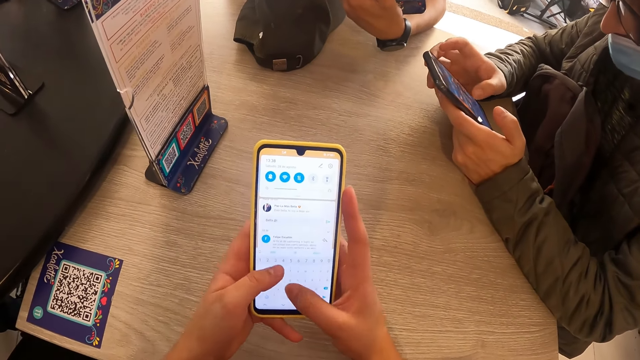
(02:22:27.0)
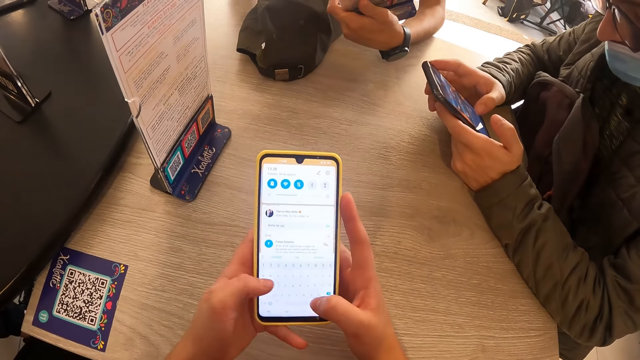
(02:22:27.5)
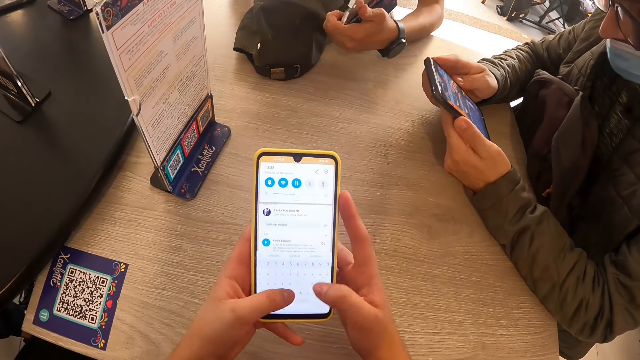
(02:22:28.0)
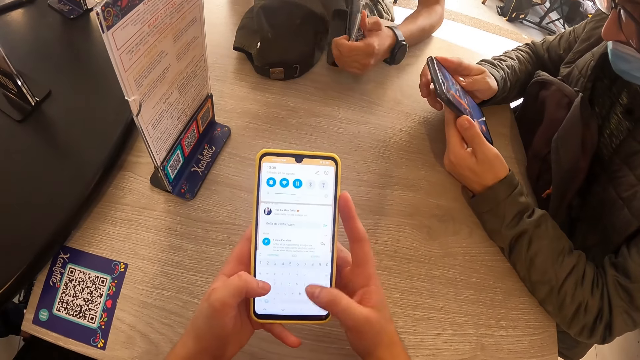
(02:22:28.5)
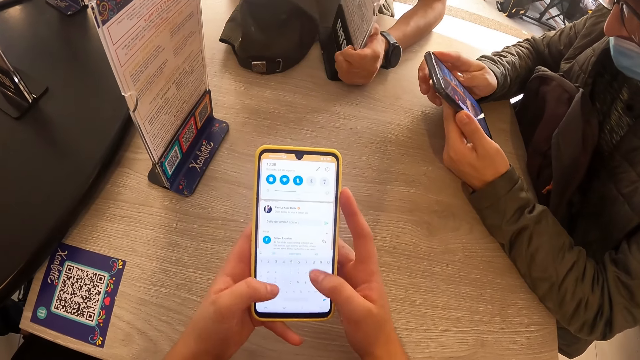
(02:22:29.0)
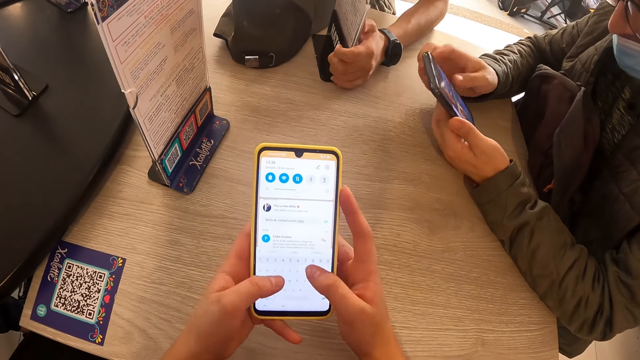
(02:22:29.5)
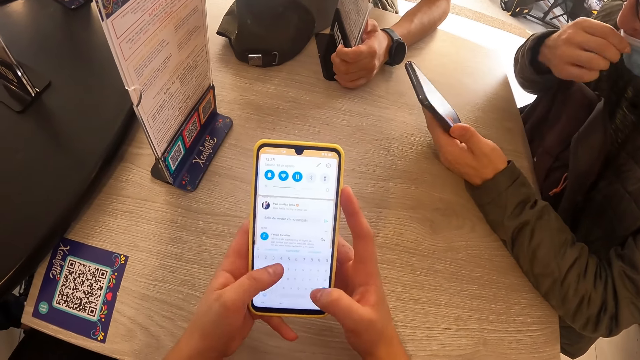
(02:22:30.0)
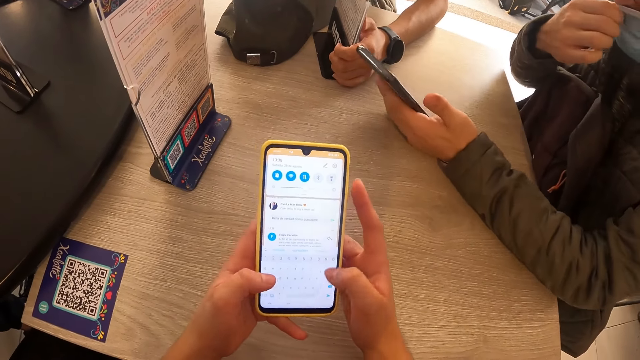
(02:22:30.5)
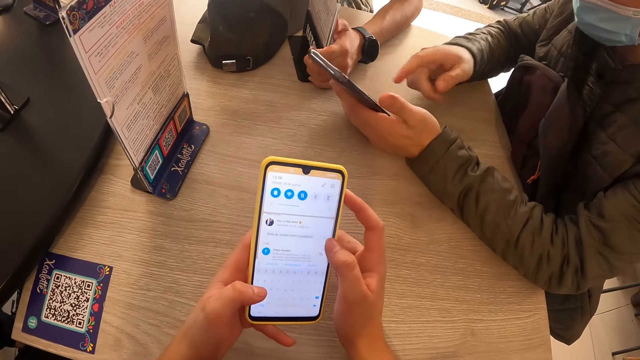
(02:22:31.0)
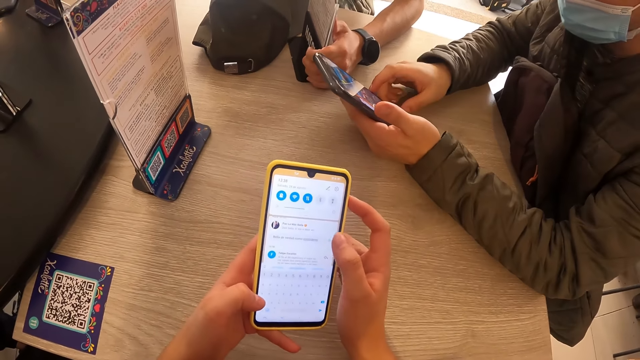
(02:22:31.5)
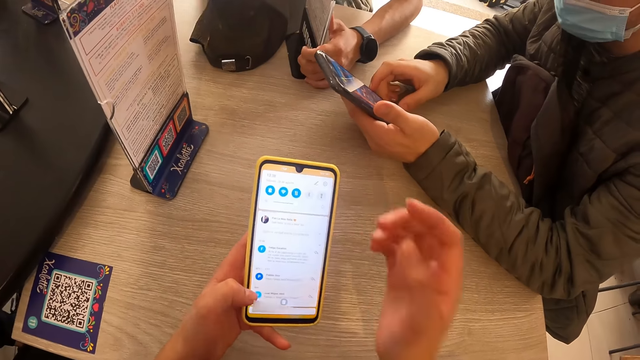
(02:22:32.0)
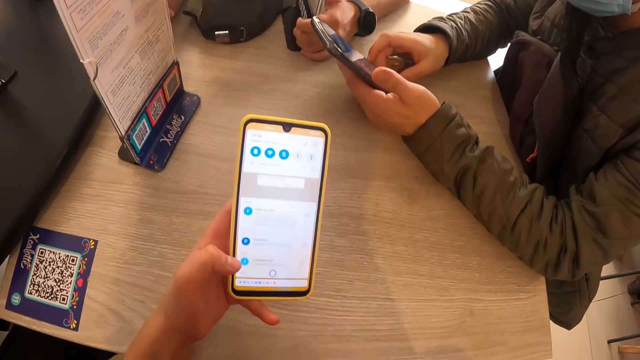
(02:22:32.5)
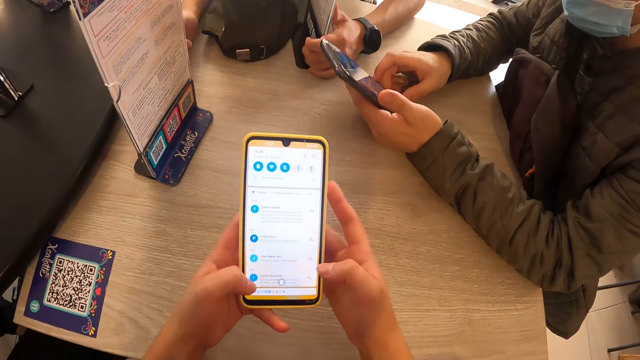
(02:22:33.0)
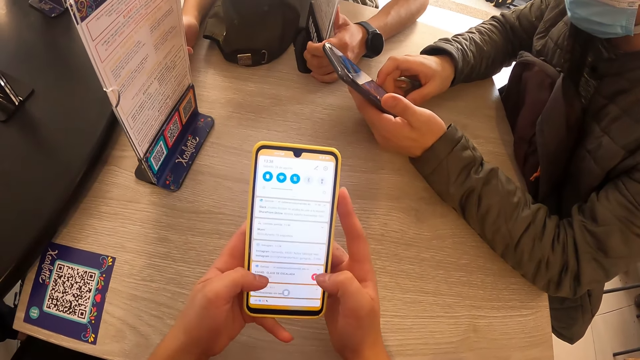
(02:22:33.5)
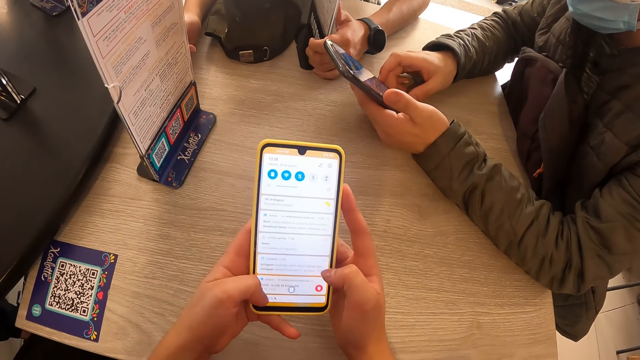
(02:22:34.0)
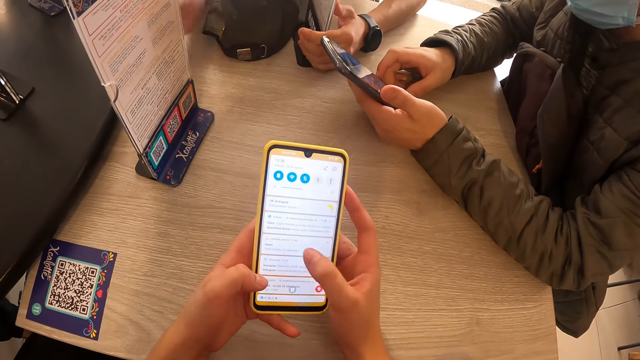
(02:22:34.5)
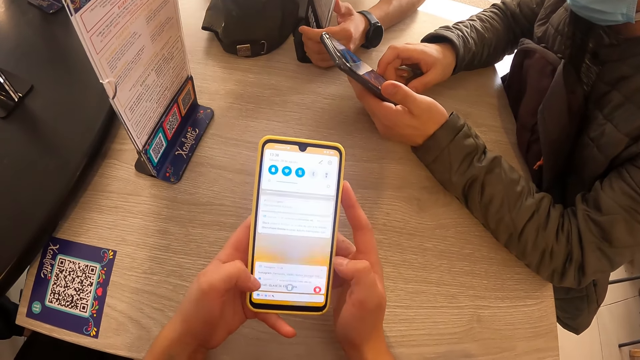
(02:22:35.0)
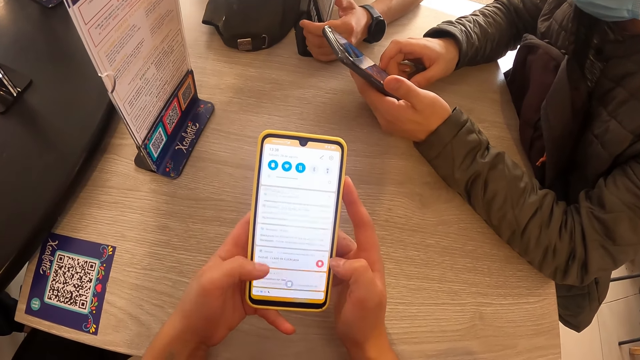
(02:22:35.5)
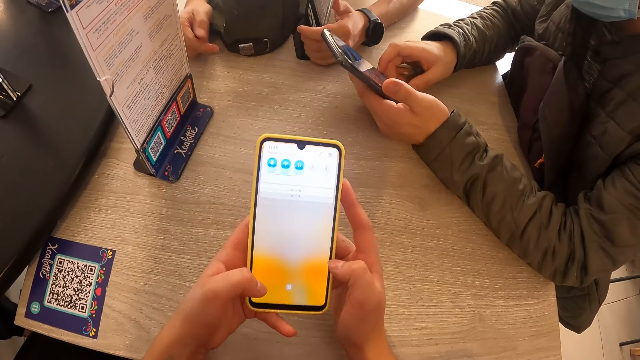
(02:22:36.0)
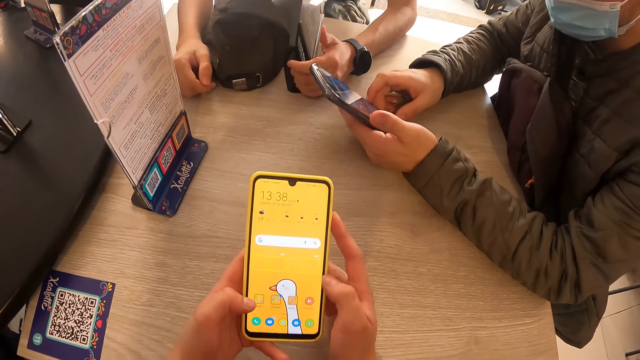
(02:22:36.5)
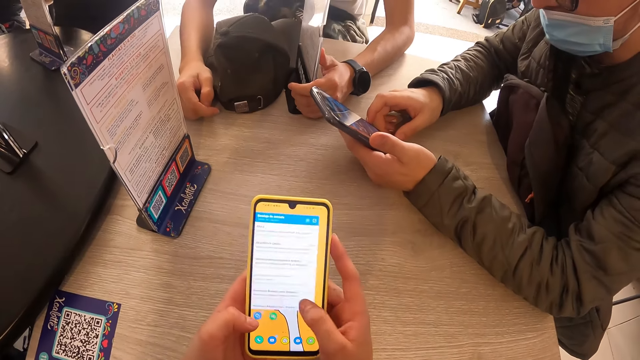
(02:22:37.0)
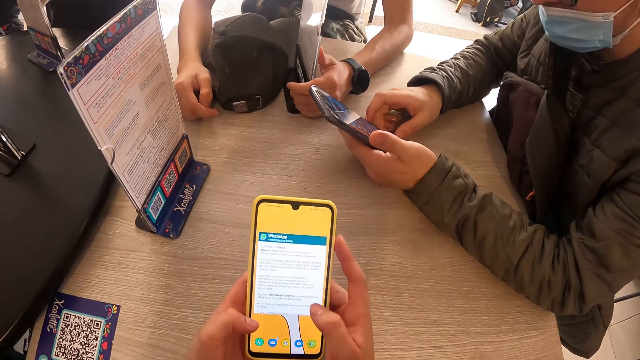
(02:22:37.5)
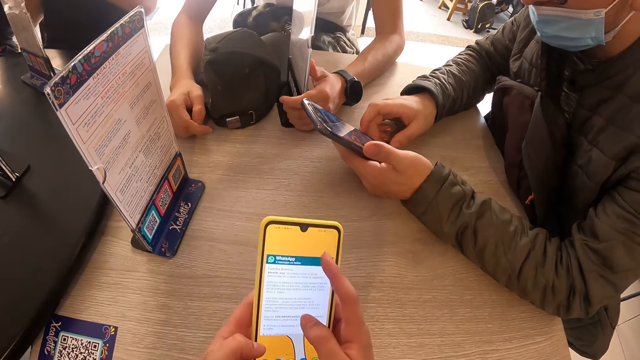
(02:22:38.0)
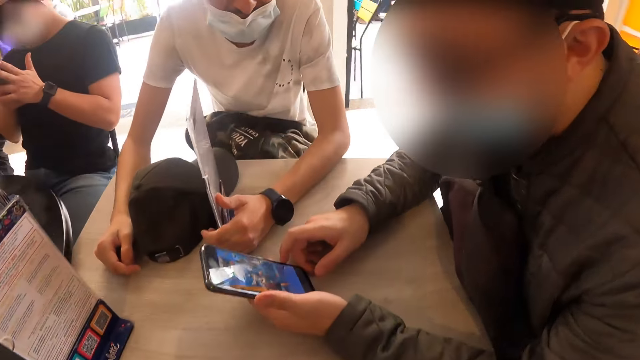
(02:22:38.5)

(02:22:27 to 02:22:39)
The man puts the tabletop menu on the table with his left hand. Another man adjusts the facemask on his face with his right hand. The camera wearer lifts her hand. The first man raises his right hand. The camera wearer uses the phone. The first man puts his right hand on the table.

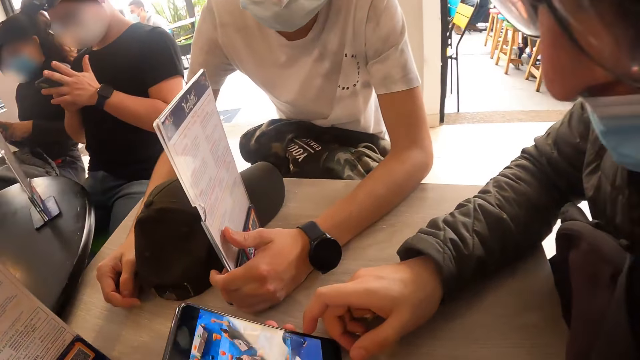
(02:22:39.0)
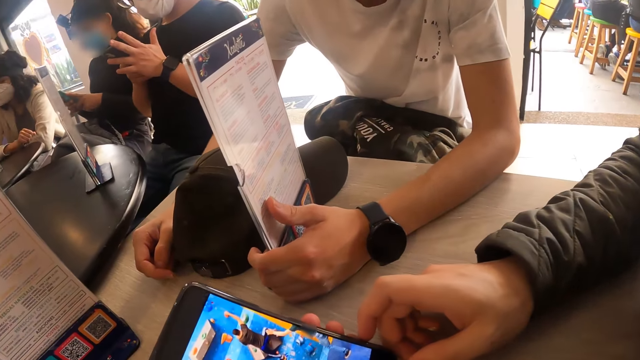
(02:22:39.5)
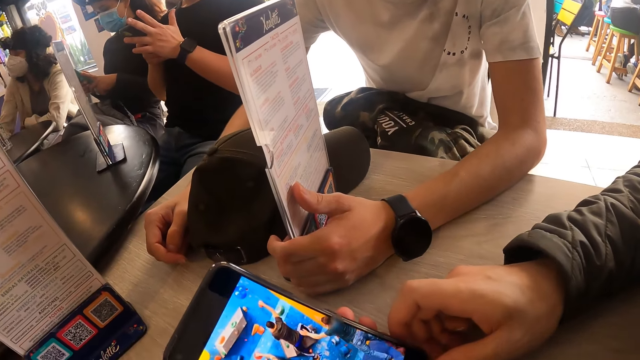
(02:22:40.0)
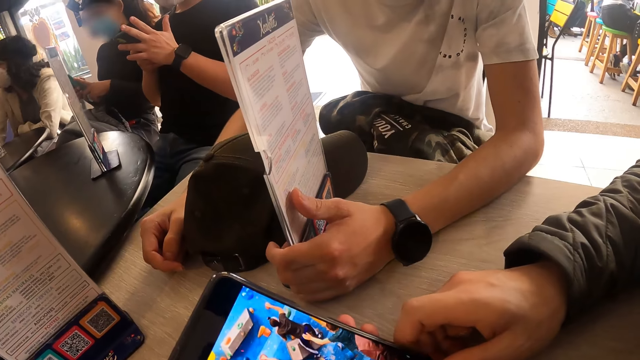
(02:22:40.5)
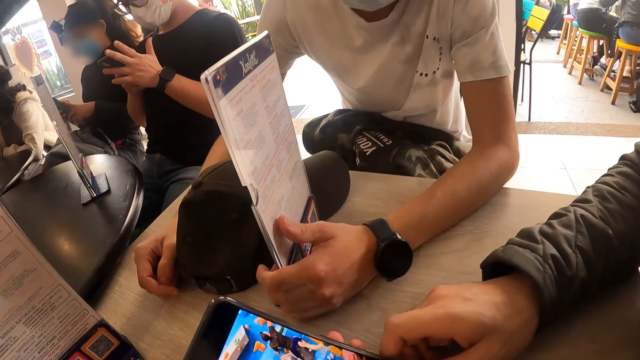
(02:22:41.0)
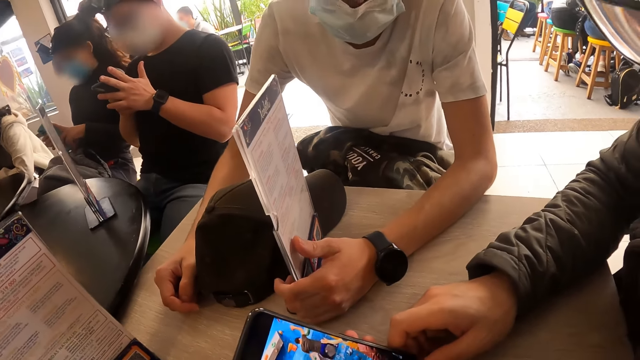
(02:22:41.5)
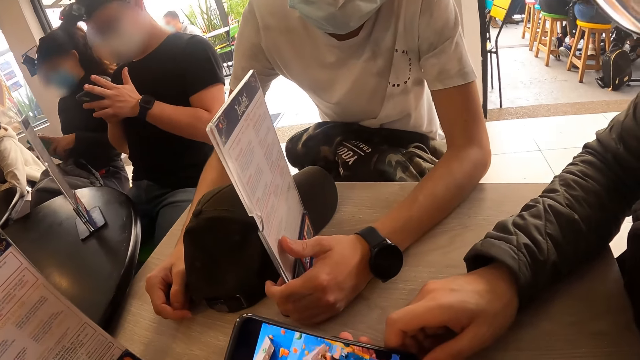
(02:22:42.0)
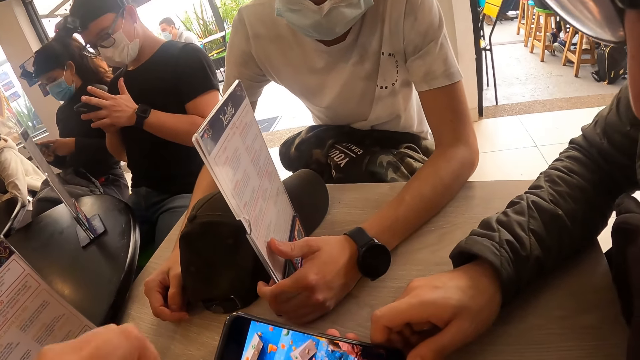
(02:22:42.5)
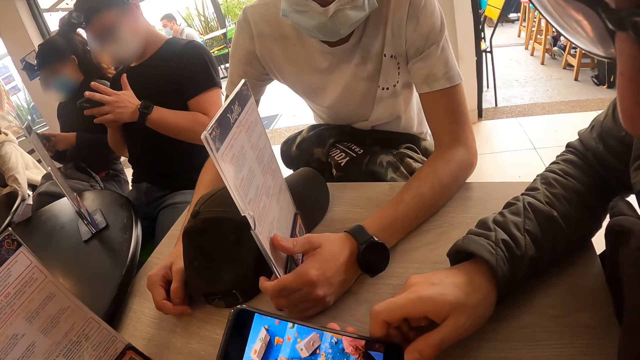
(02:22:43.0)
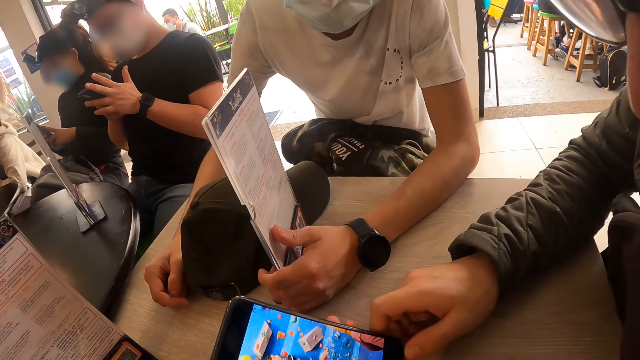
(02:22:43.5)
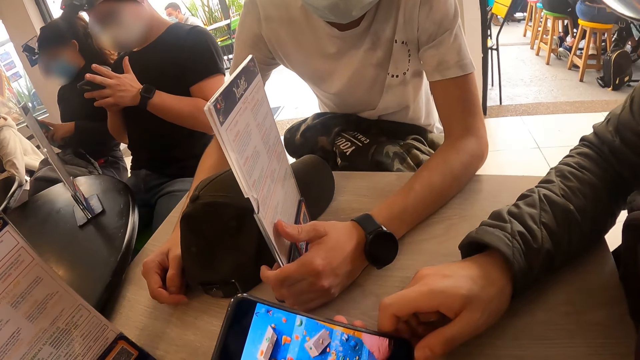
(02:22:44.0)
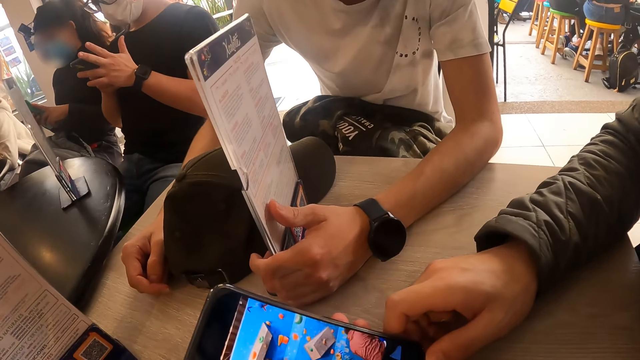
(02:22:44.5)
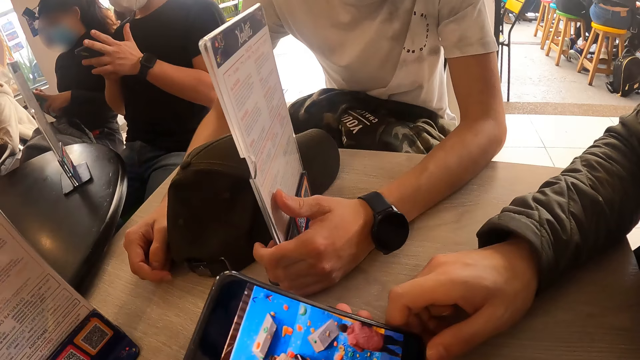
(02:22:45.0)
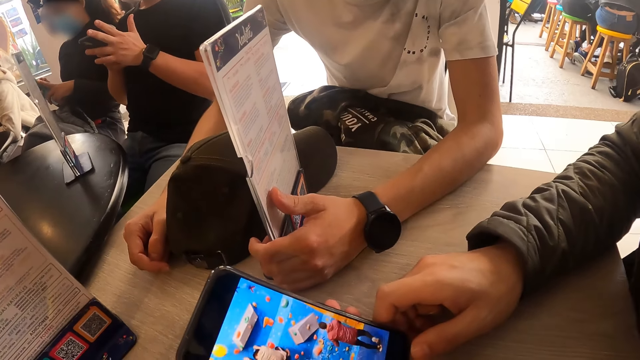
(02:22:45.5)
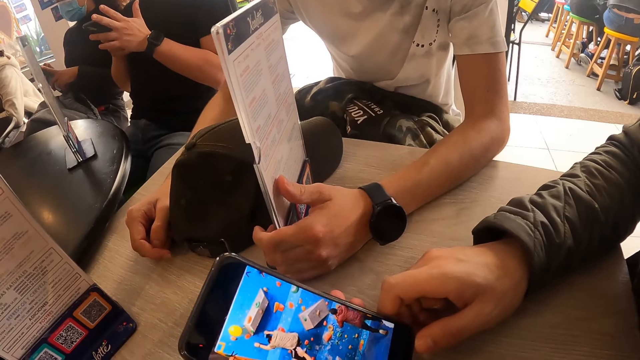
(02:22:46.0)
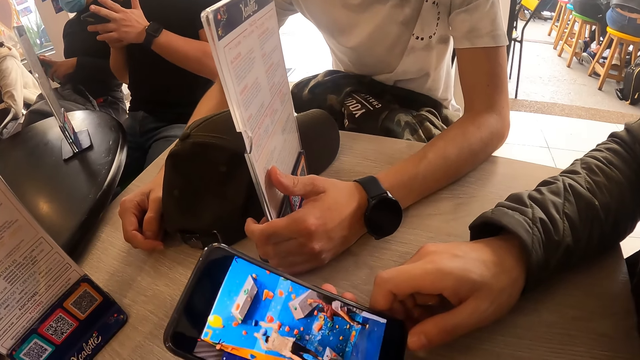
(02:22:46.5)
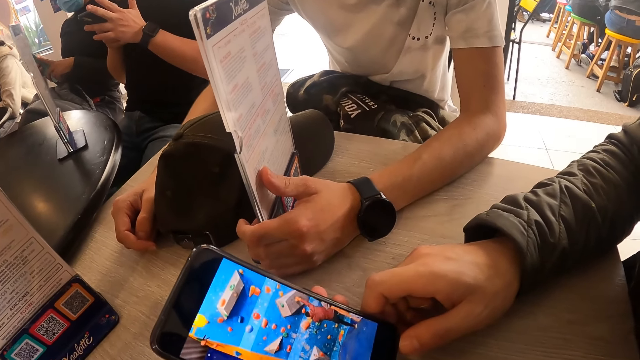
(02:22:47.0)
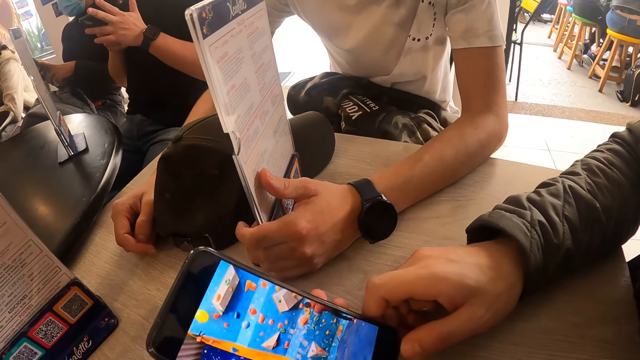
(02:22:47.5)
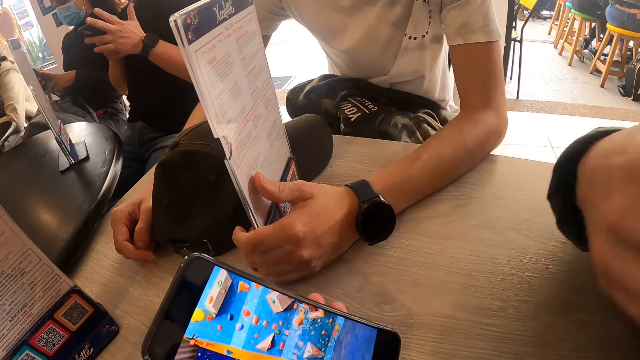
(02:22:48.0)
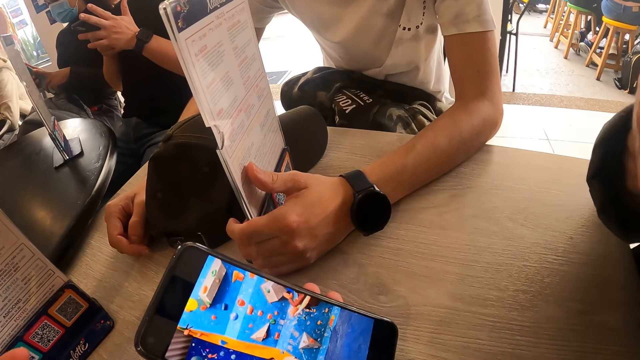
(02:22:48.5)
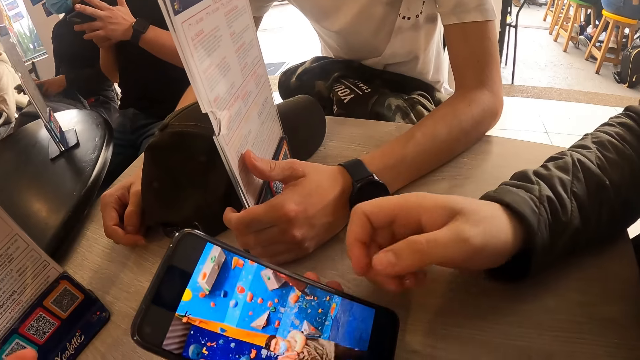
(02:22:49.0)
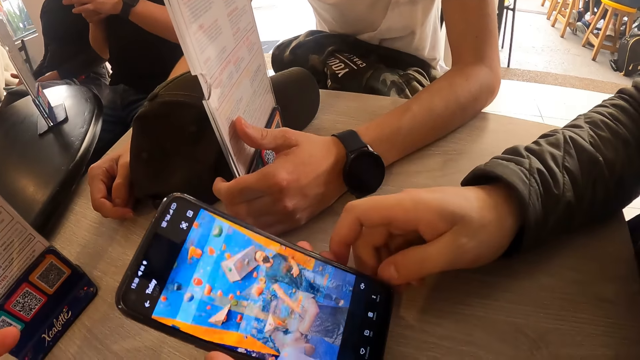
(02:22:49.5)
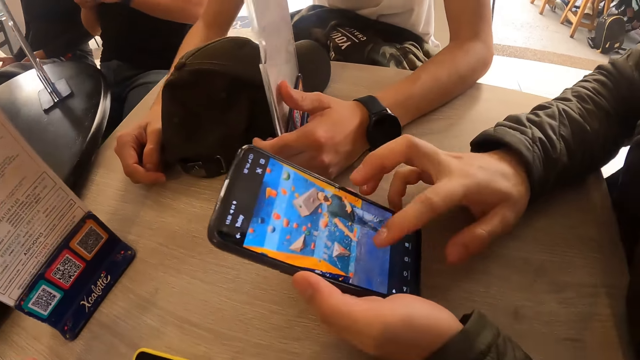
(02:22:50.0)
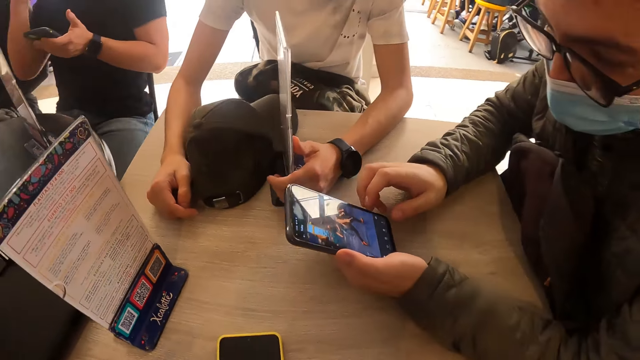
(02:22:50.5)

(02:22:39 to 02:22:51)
The camera wearer looks at a man's phone. A man touches the facemask on his face with his right hand. The man operates his phone in his left hand with his right hand. Another man raises his right hand.
